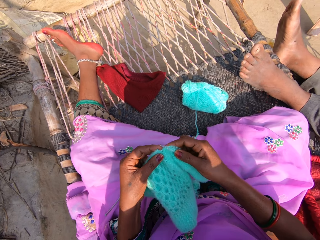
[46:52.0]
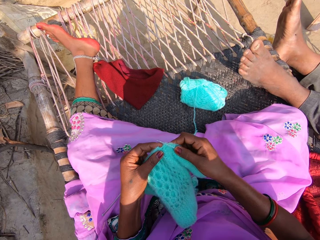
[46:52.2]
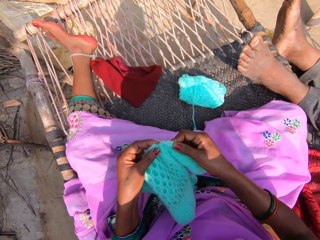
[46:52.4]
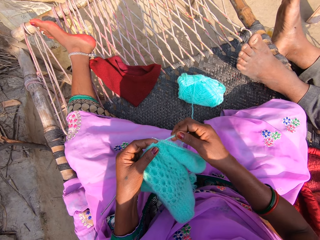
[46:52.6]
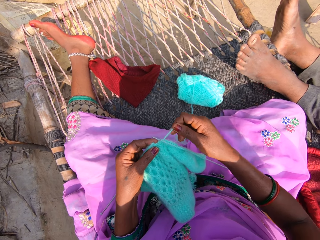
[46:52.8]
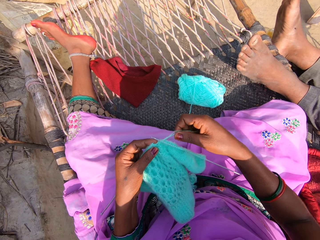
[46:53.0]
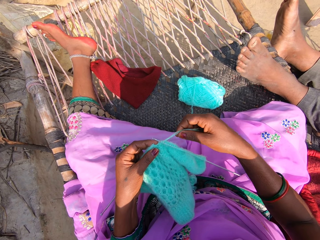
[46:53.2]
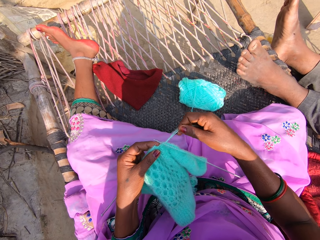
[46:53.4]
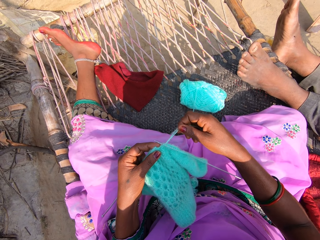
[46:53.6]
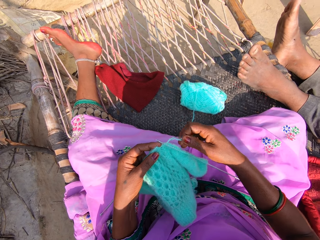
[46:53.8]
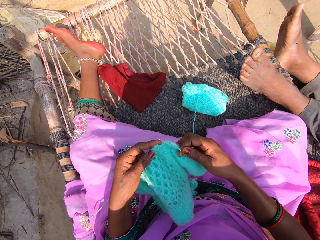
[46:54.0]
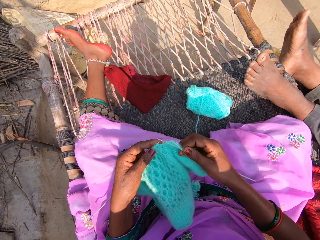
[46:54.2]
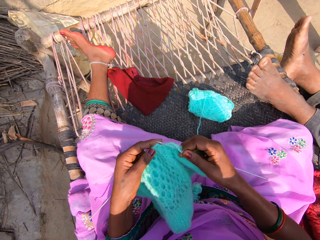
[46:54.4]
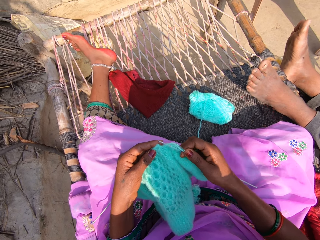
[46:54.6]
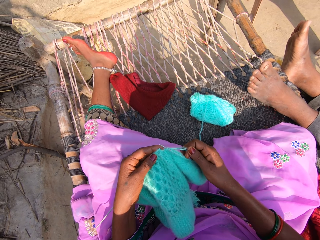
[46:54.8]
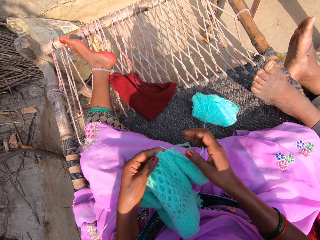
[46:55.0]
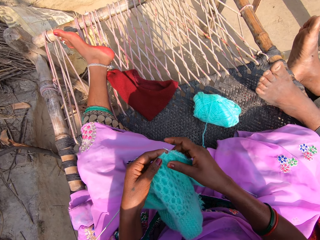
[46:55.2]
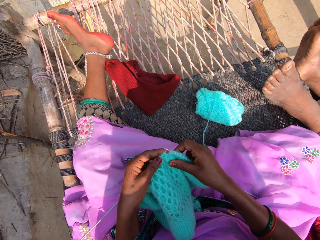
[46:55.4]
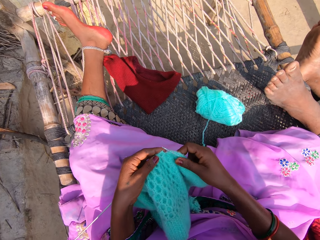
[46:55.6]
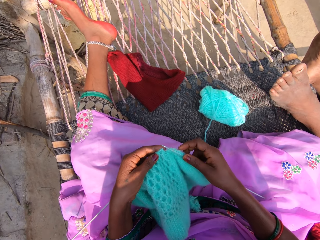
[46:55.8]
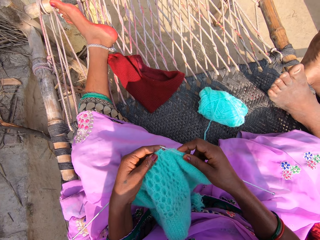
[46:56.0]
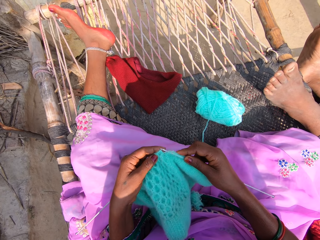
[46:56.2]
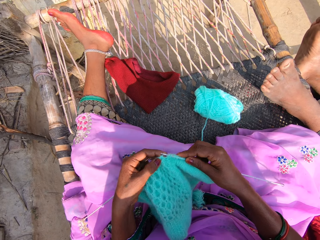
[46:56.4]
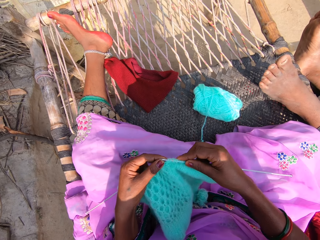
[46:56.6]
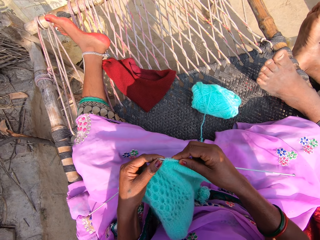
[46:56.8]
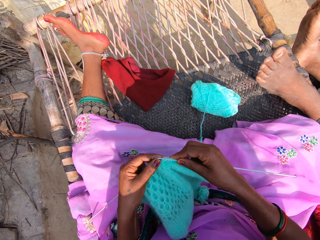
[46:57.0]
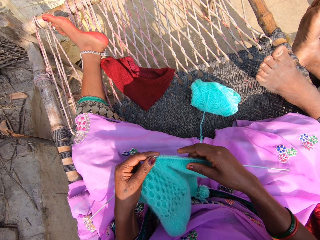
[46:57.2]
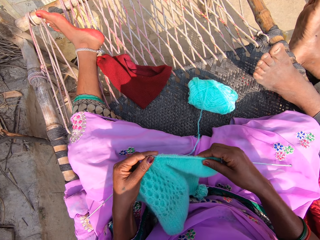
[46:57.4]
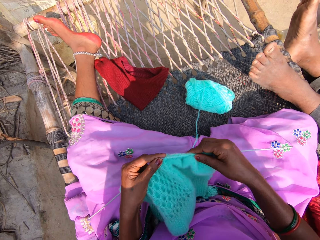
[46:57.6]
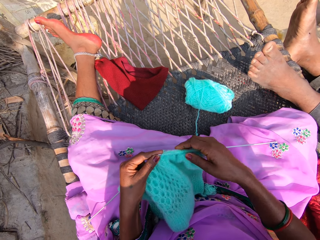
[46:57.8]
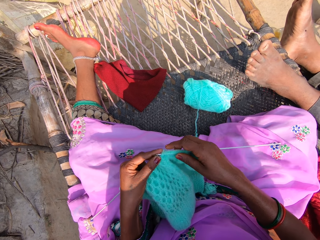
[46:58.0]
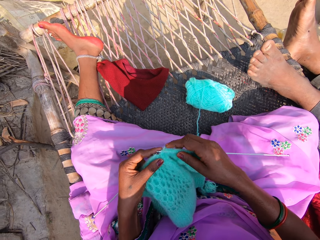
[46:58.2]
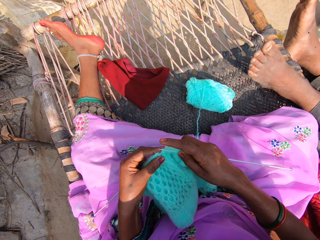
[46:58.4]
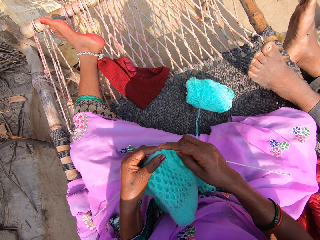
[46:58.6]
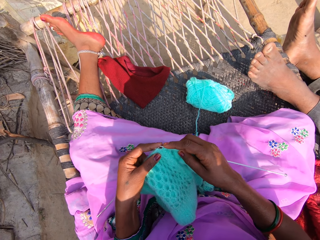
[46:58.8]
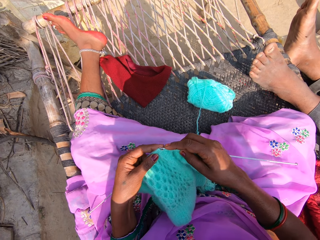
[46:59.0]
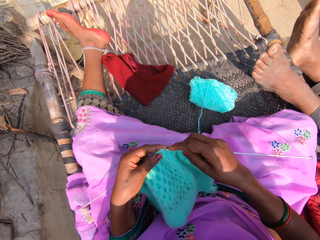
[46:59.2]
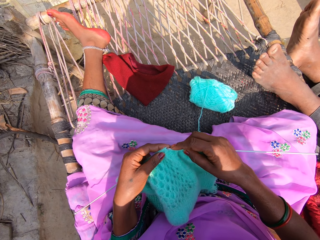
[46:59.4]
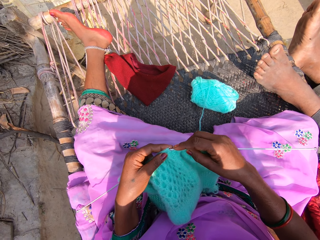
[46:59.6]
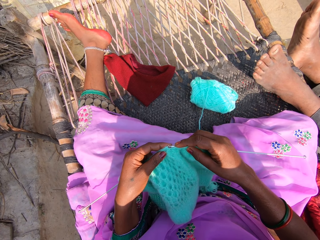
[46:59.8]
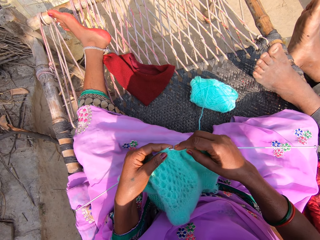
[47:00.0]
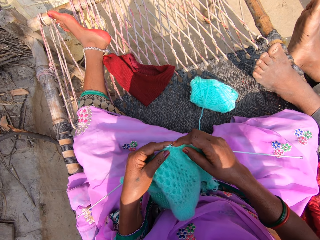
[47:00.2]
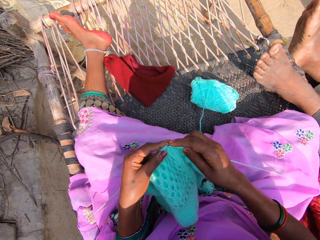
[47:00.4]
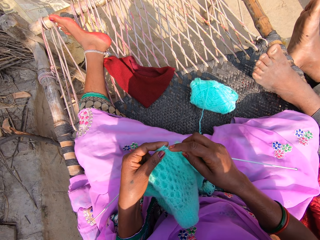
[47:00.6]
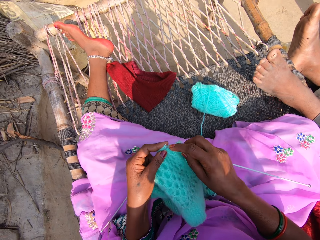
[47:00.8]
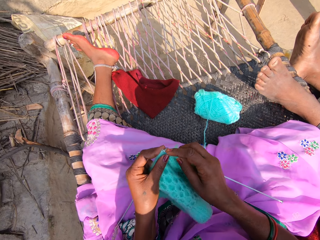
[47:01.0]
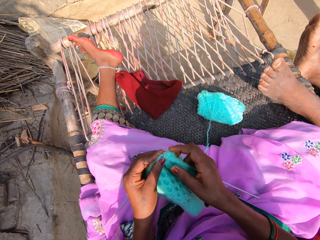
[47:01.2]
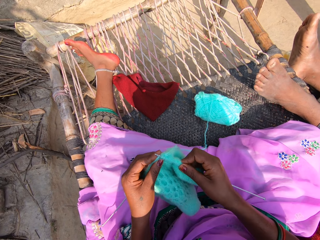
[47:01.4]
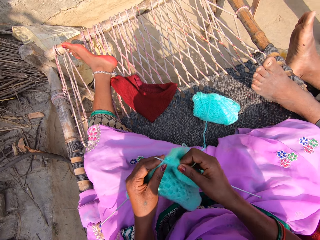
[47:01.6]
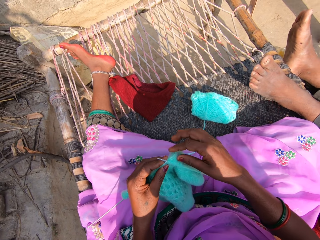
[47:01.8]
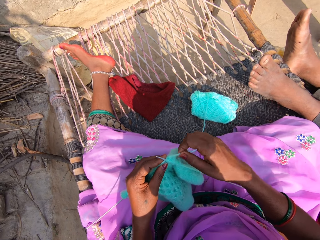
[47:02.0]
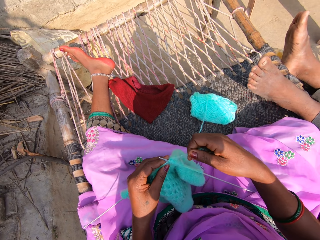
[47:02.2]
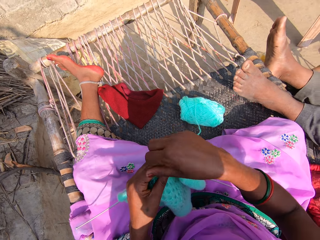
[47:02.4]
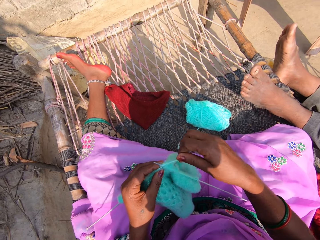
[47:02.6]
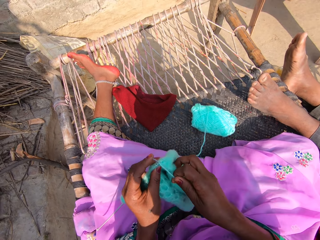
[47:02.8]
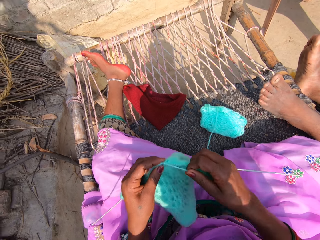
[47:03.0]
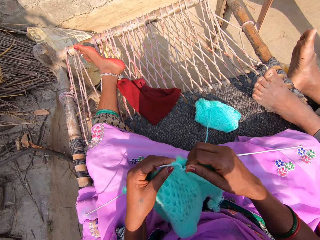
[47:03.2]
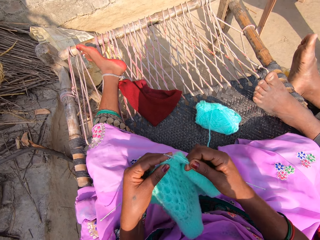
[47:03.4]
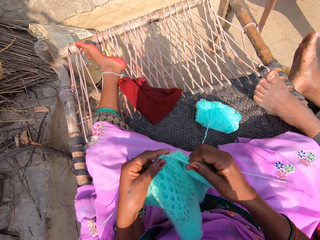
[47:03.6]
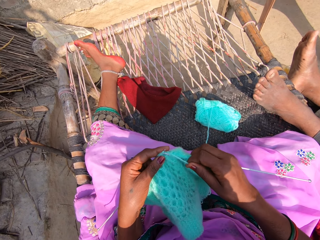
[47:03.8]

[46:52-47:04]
The camera wearer knits with yarn and a knitting pin. They knit a fabric.

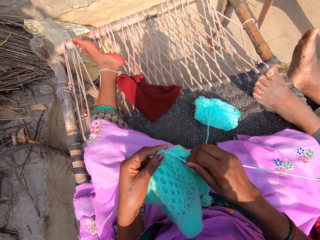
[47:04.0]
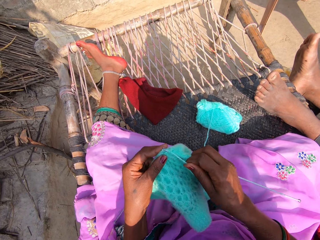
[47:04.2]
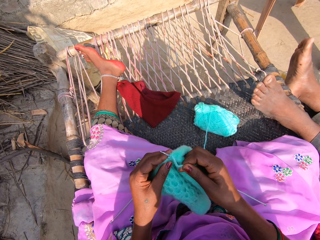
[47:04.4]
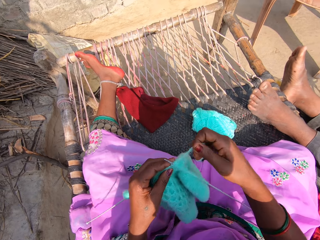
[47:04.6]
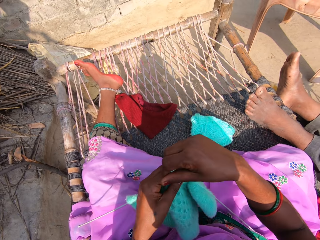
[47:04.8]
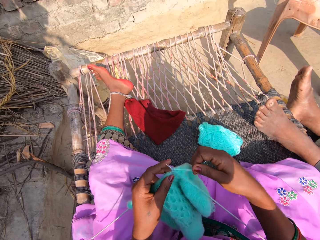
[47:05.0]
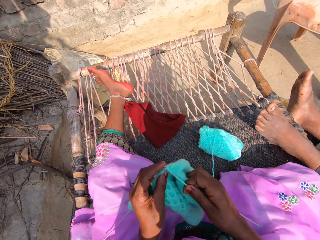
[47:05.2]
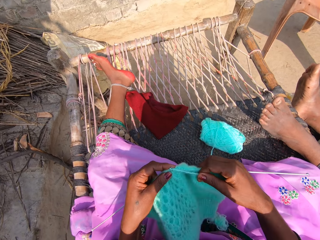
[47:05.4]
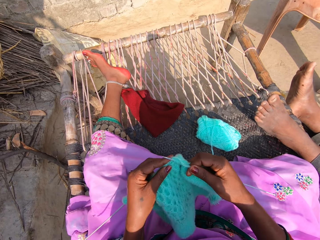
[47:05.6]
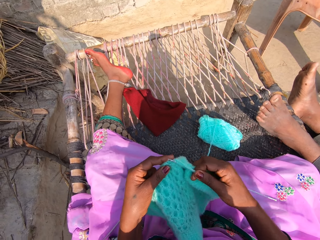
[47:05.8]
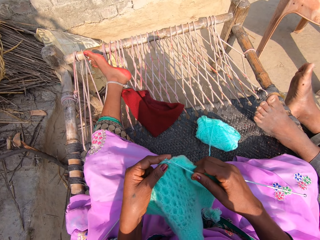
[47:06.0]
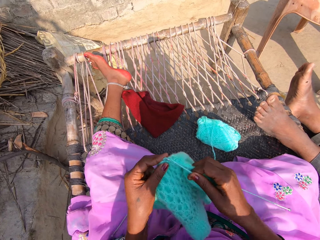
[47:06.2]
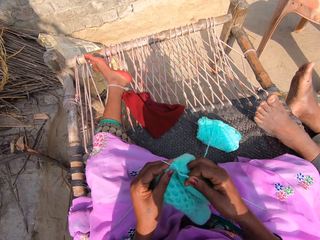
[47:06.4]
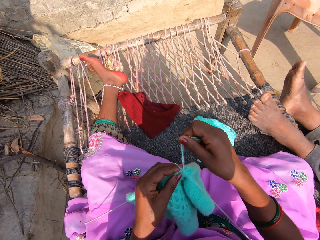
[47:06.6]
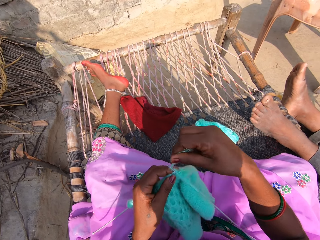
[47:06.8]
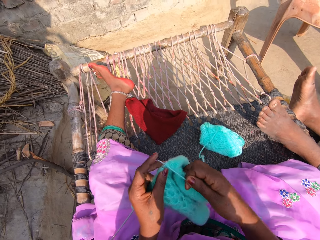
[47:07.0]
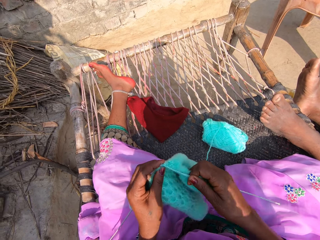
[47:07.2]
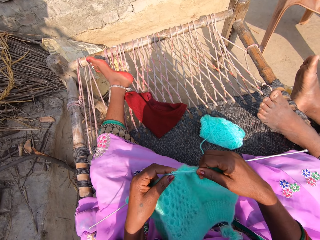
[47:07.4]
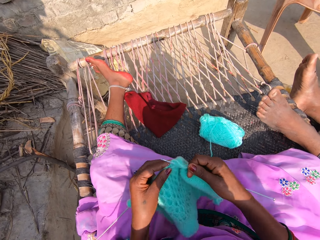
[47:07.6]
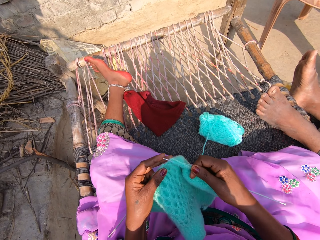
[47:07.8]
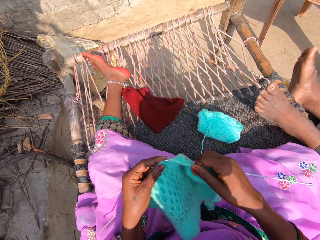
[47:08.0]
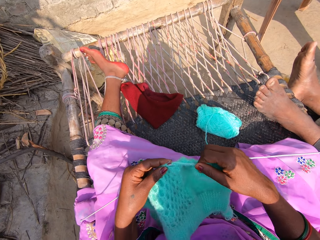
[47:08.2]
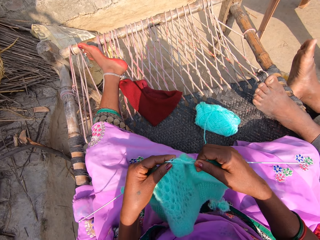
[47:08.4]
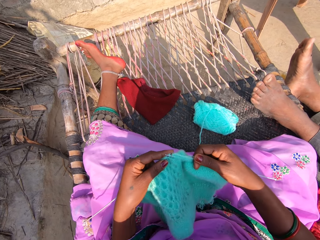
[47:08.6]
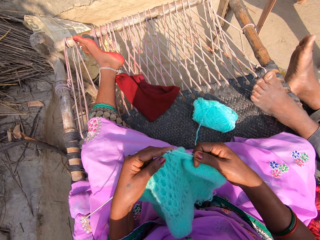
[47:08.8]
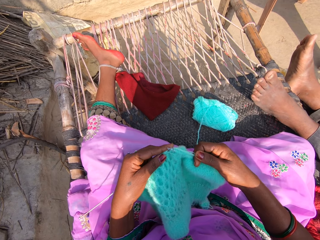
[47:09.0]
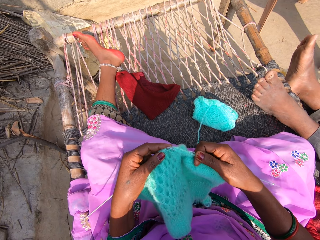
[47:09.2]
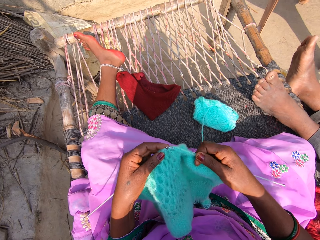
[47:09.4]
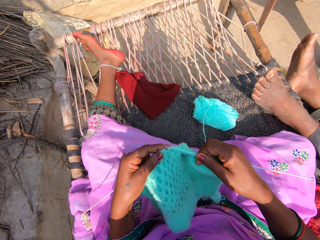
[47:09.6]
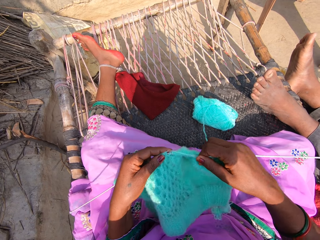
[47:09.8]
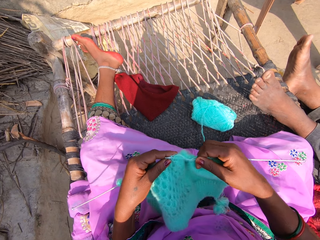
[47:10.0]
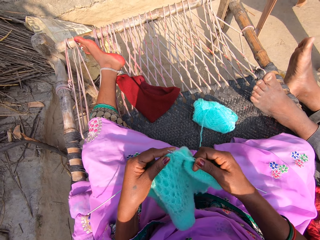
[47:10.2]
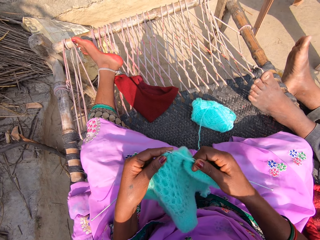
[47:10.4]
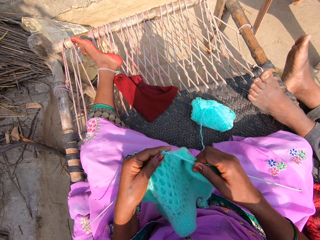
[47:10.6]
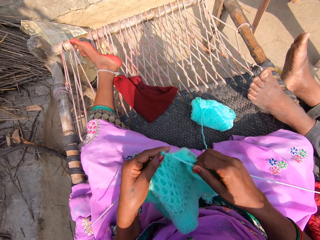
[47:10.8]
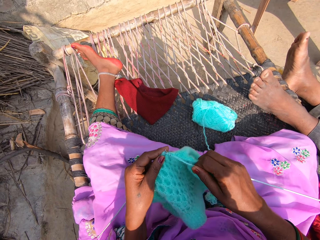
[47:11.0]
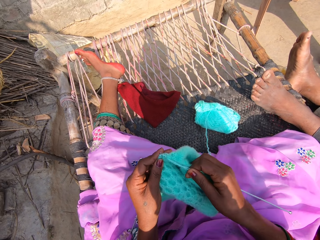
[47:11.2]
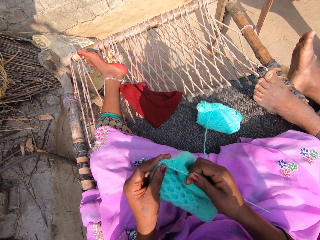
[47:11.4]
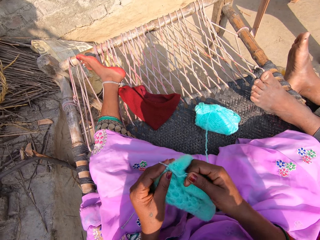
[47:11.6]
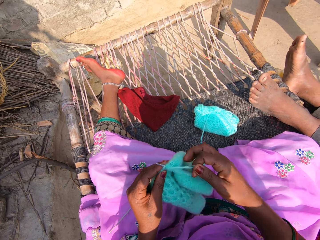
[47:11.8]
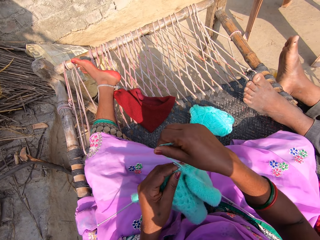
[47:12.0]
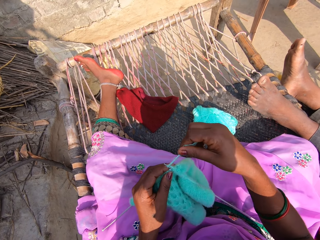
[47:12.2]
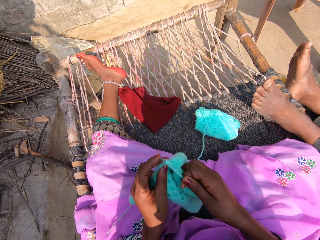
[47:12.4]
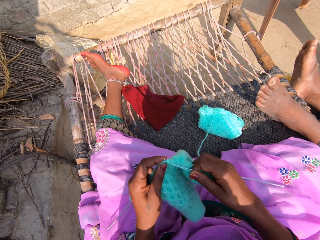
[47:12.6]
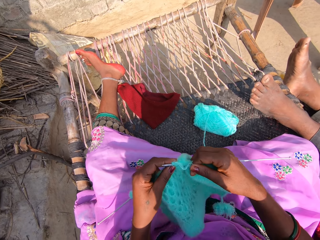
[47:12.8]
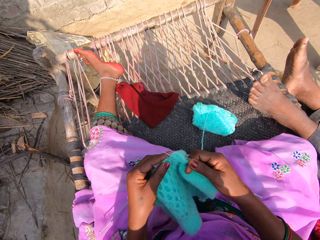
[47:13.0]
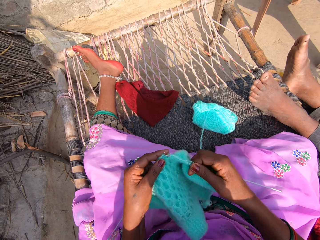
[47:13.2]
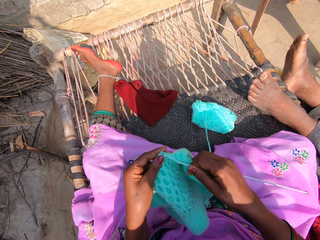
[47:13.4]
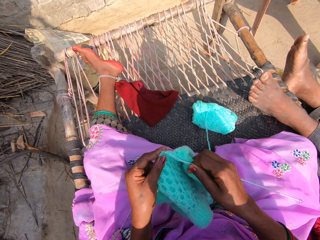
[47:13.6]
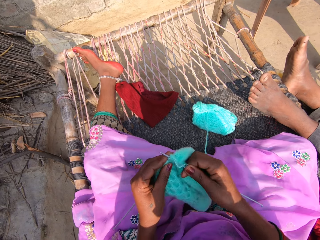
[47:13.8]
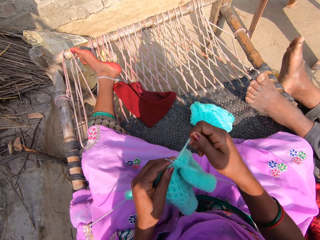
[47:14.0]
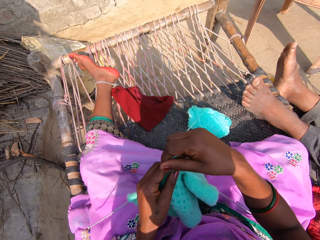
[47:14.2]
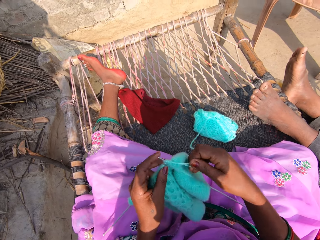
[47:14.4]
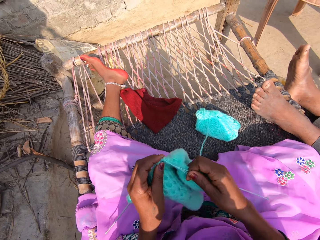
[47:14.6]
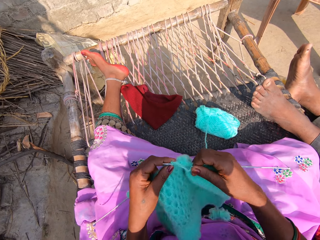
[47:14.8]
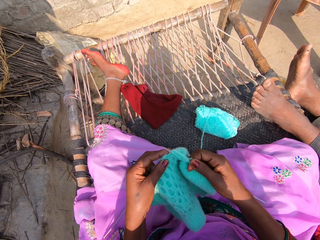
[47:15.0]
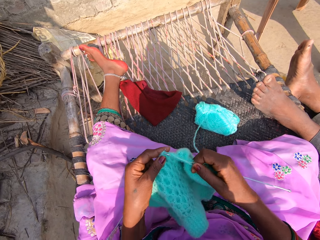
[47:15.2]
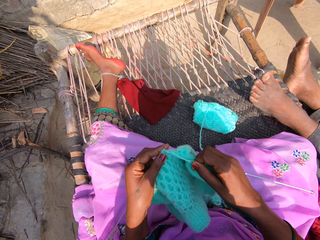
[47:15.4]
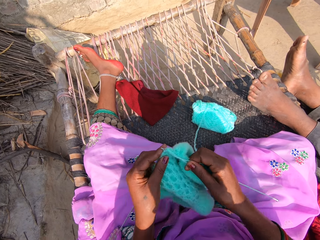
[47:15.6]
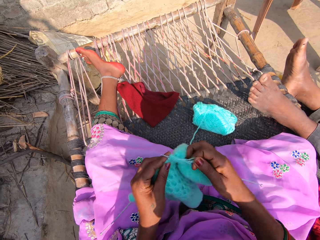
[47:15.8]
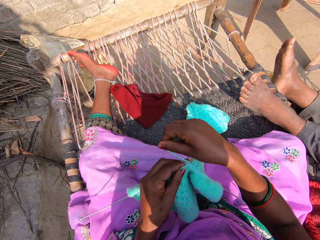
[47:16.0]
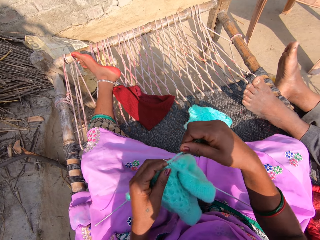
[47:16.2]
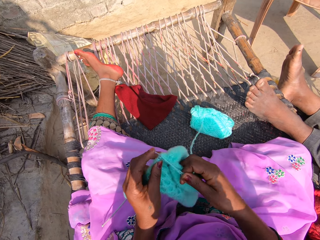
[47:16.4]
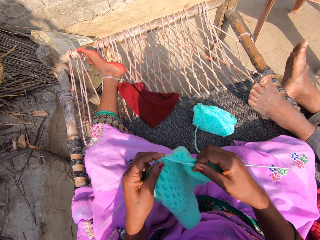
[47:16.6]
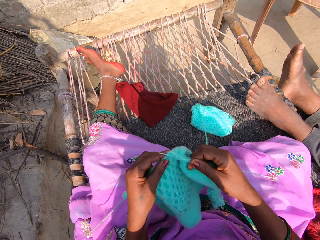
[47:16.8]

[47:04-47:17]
The camera wearer rolls wool in her hand.
